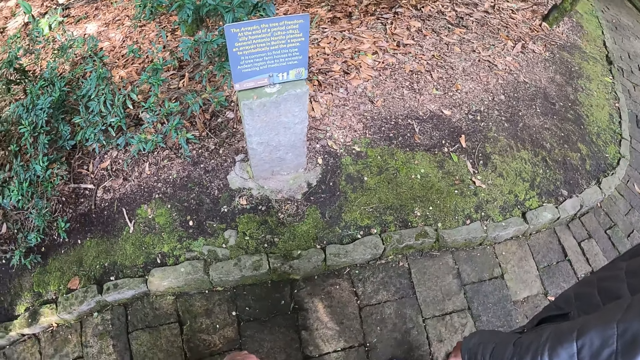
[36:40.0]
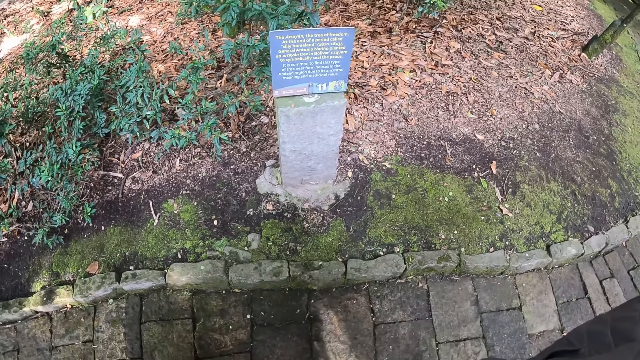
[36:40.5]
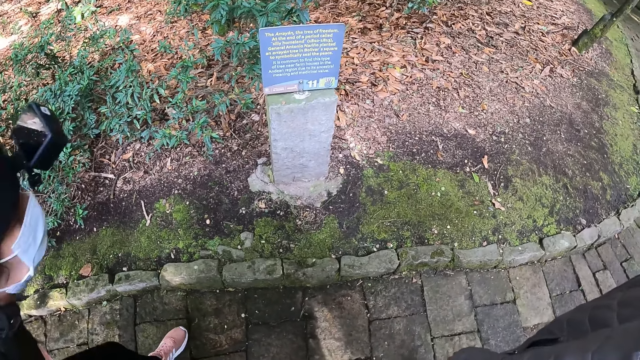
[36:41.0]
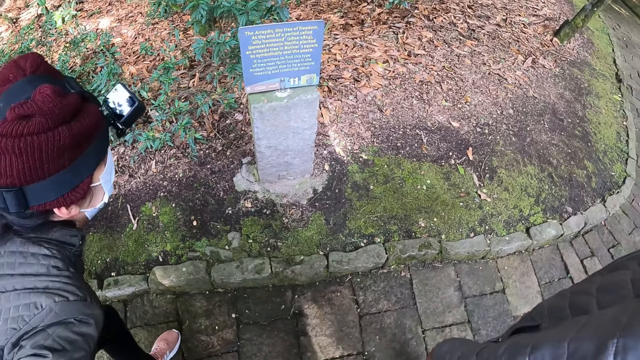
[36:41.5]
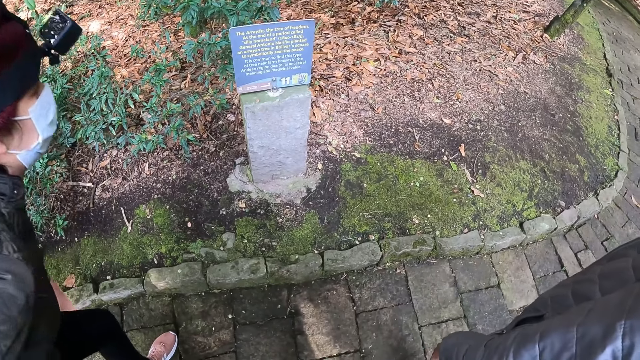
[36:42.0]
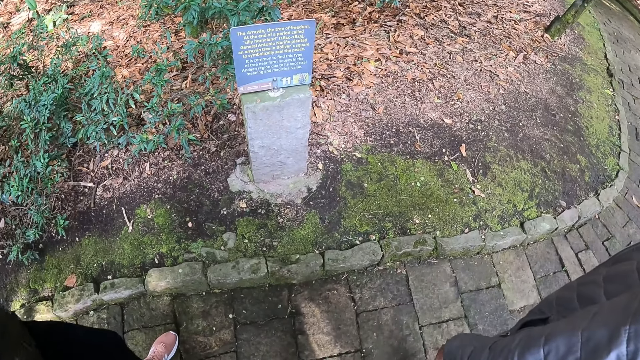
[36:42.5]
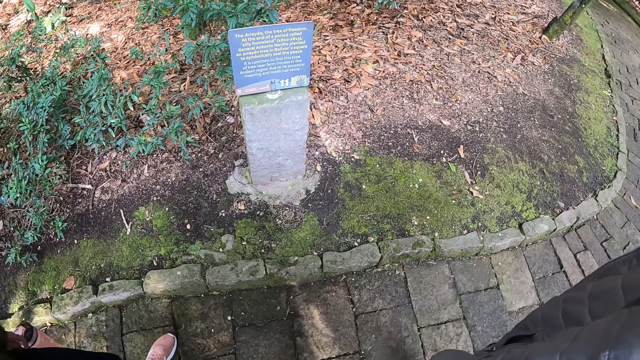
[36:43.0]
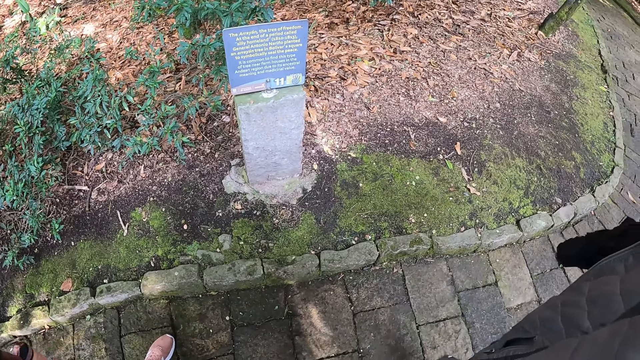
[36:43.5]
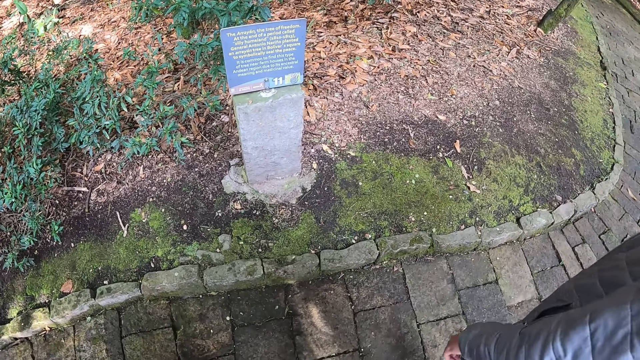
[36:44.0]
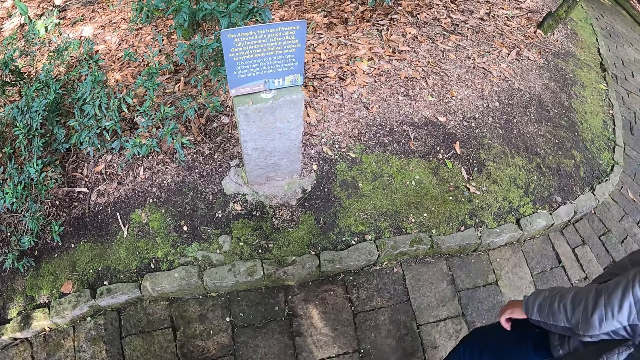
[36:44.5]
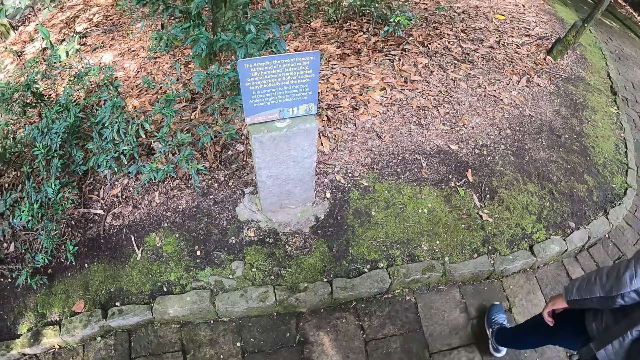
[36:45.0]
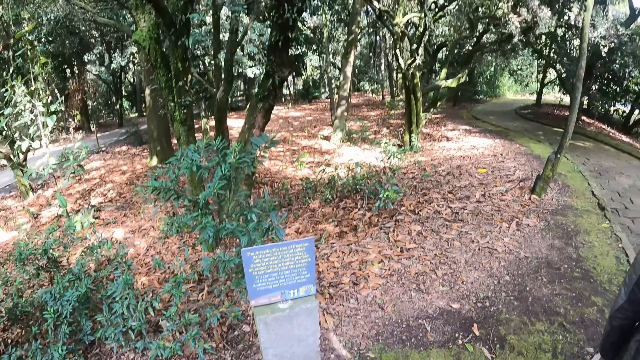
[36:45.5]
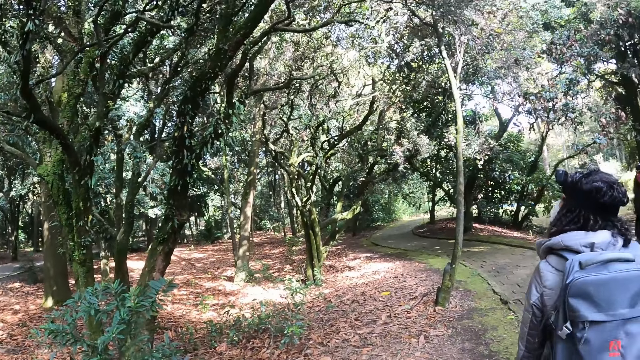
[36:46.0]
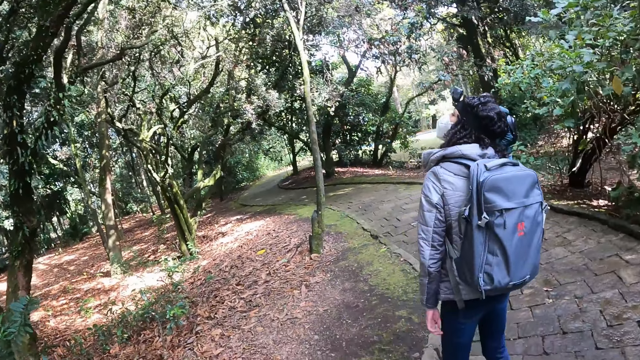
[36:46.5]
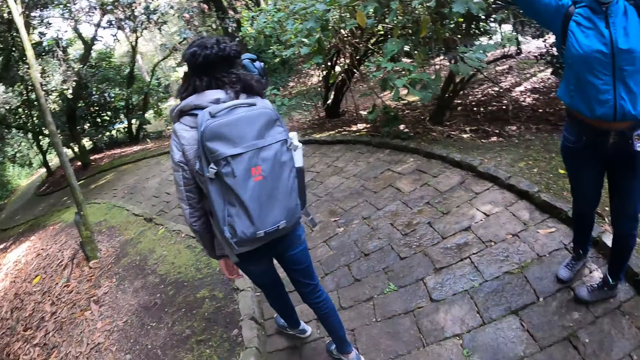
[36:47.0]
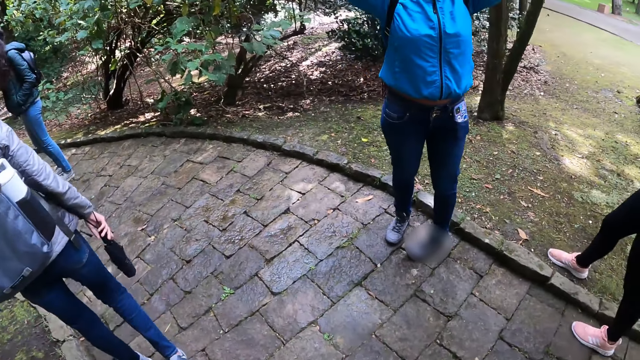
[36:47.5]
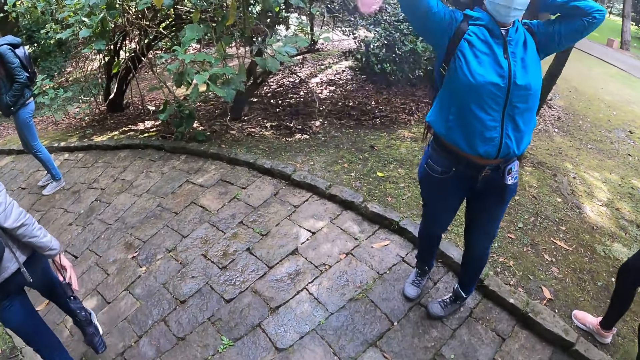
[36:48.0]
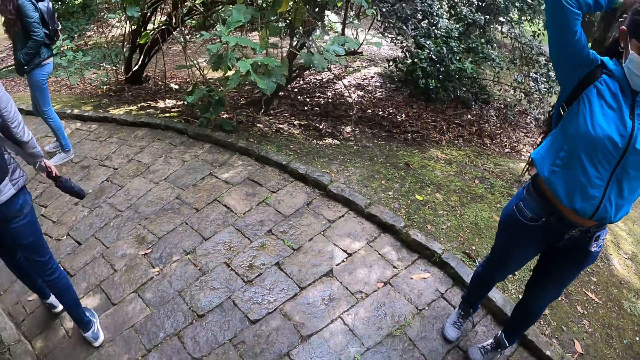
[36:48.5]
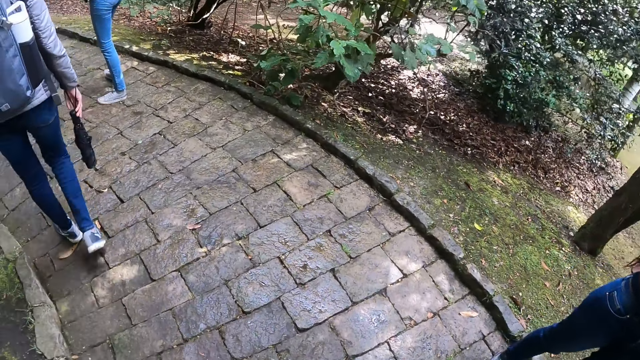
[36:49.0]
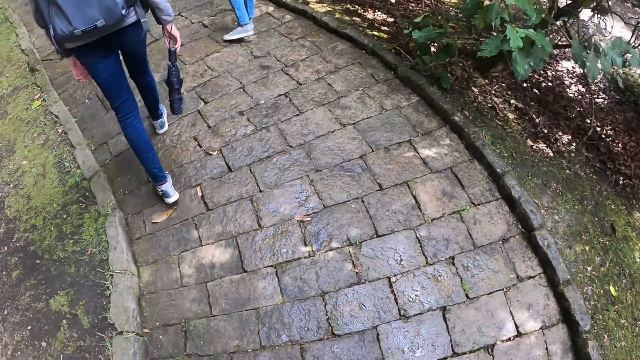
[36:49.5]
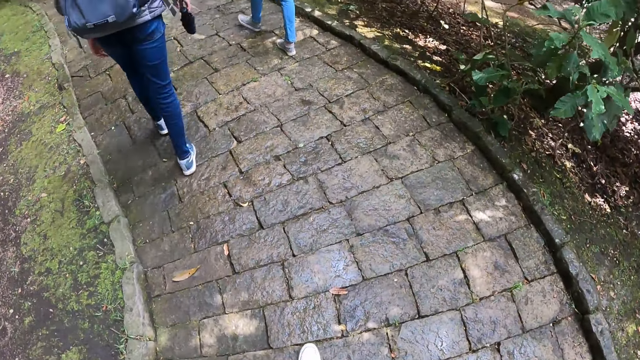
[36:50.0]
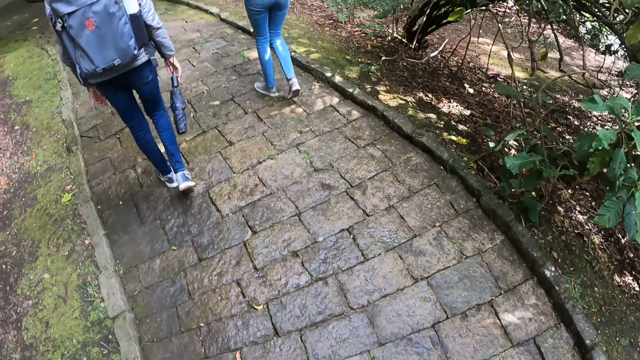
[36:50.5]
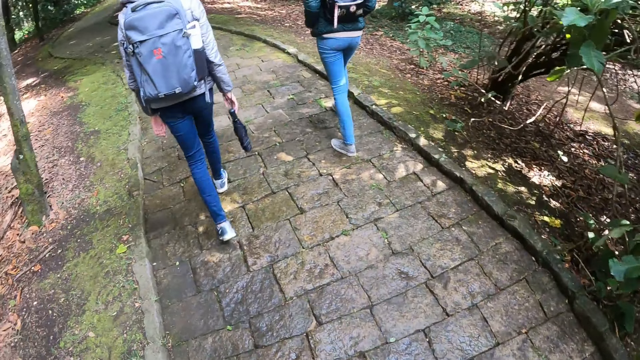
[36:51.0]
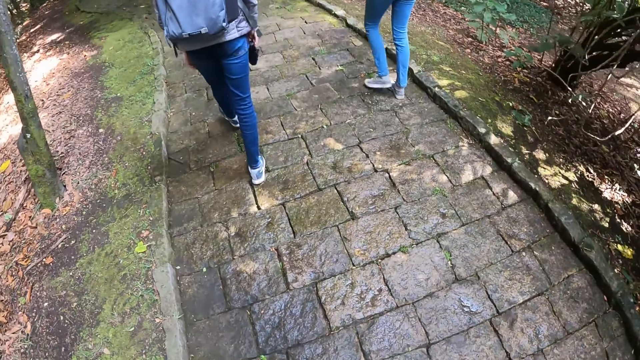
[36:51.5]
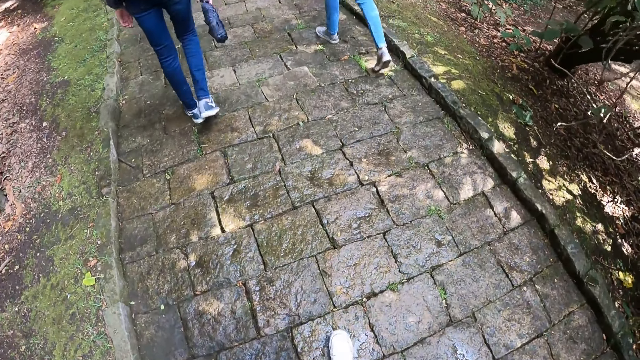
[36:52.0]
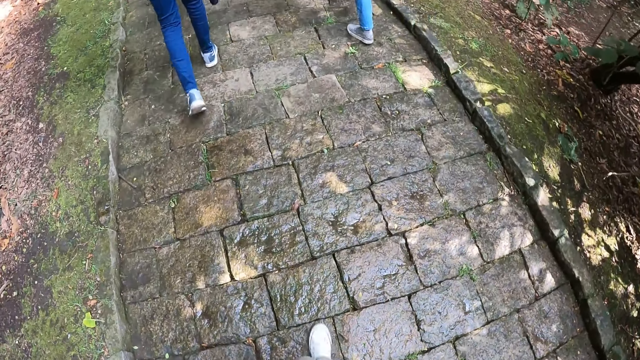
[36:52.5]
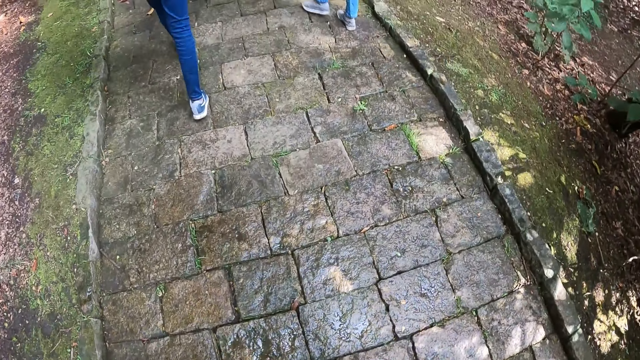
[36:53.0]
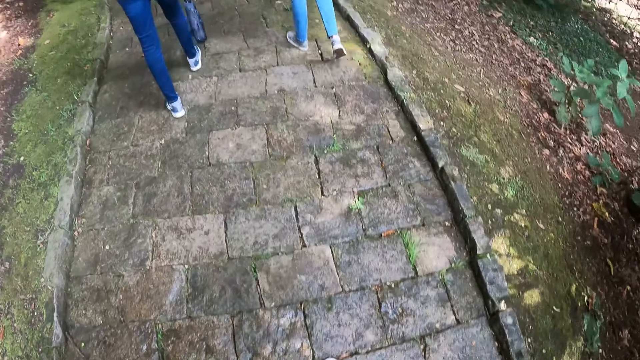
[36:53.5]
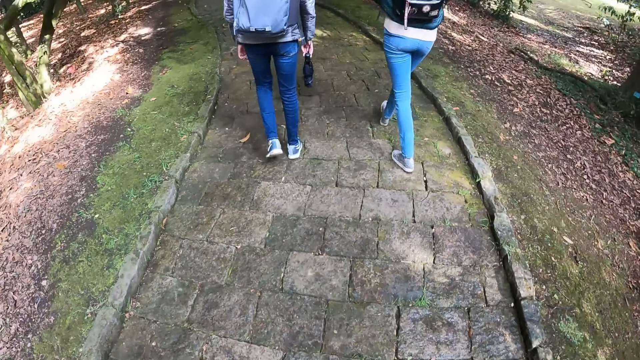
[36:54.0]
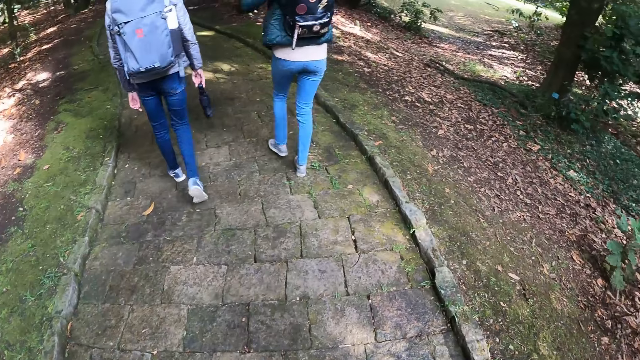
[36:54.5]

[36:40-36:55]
A person reads the writings on the concrete. The camera wearer looks around, turns around, and walks around with the group of people in the botanical garden. Another person straightens the hair. The camera wearer walks on the pavements.

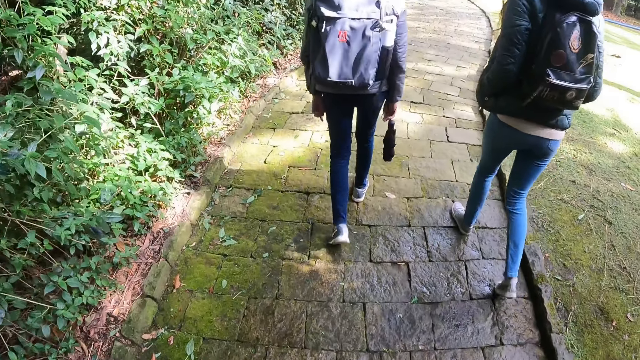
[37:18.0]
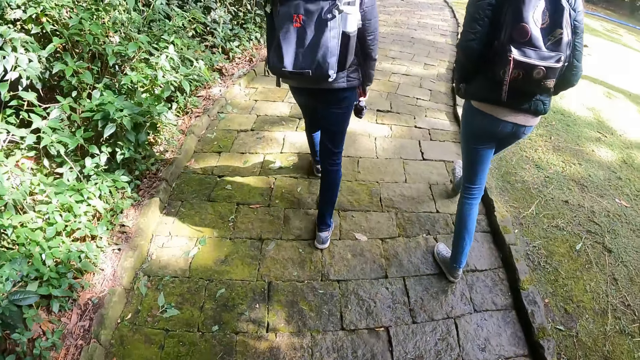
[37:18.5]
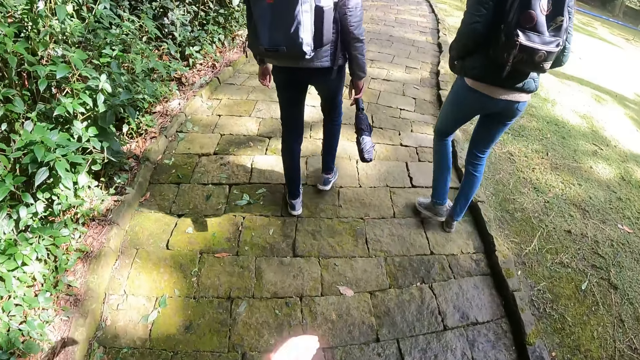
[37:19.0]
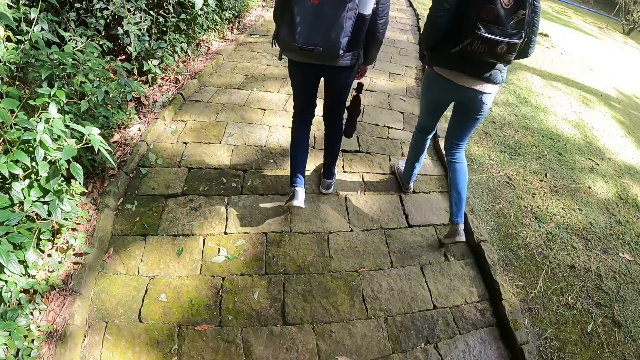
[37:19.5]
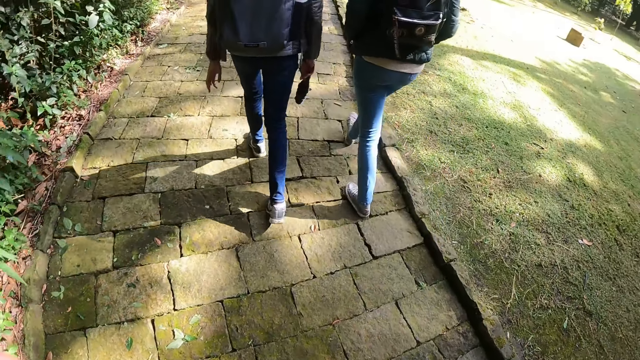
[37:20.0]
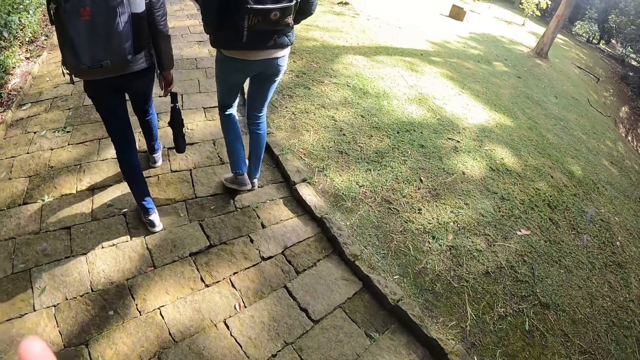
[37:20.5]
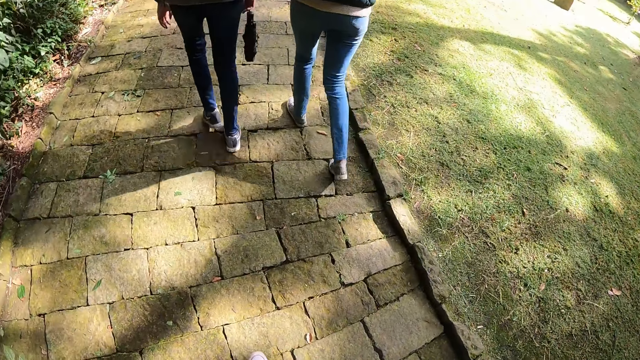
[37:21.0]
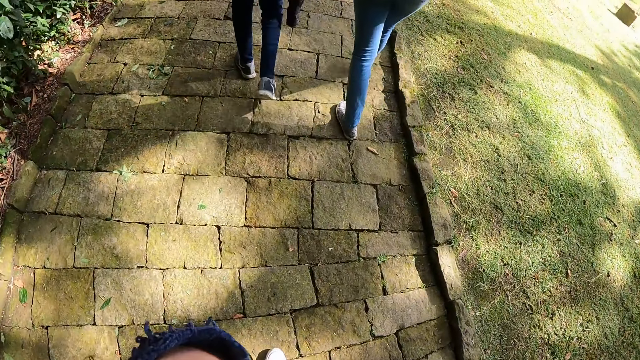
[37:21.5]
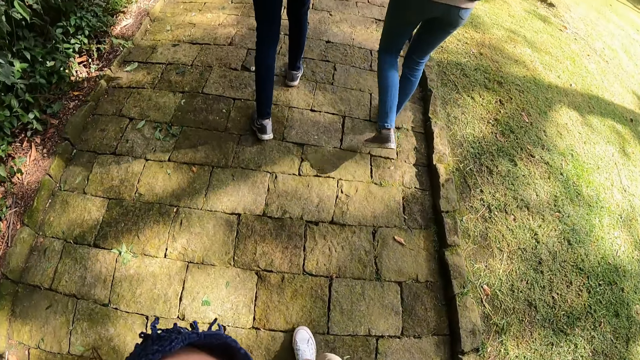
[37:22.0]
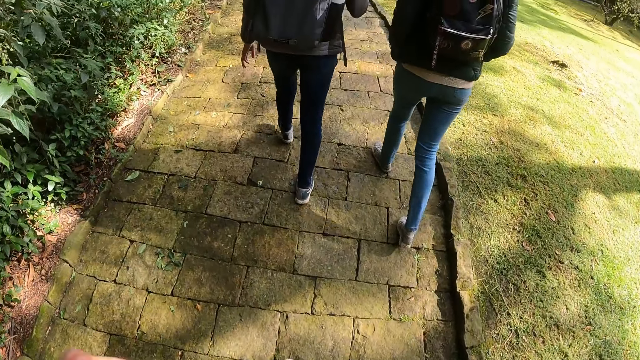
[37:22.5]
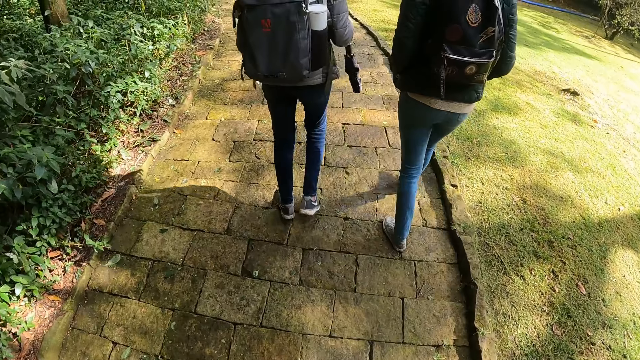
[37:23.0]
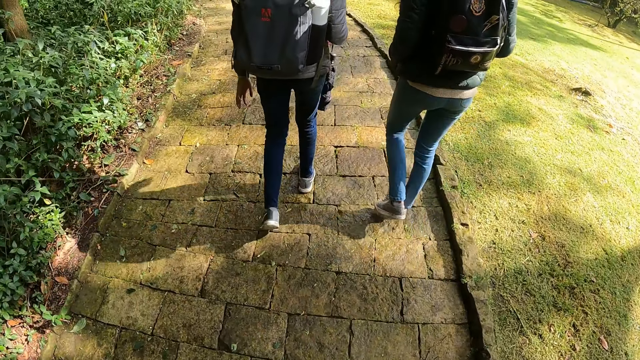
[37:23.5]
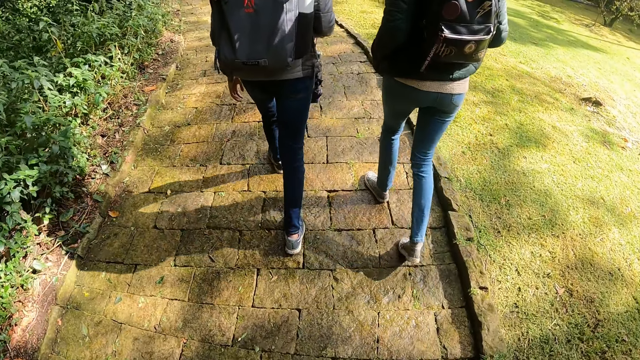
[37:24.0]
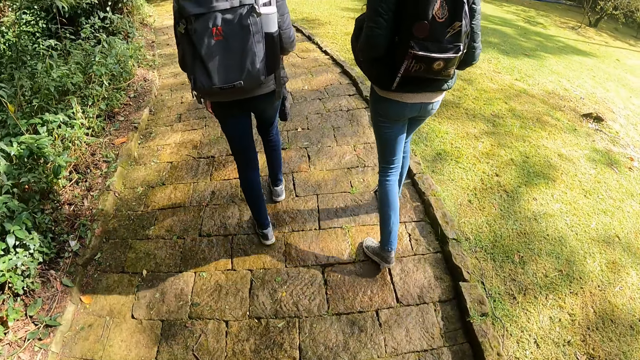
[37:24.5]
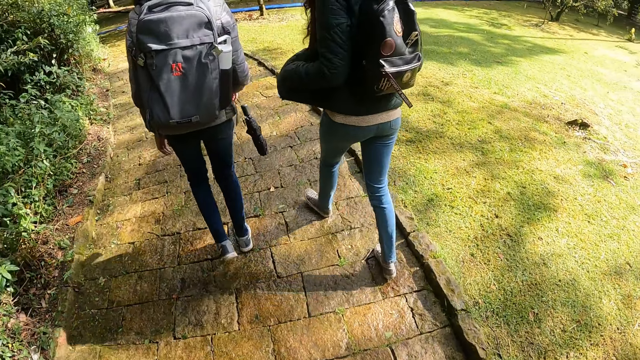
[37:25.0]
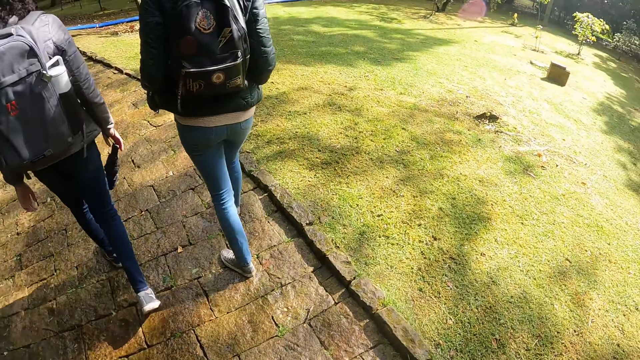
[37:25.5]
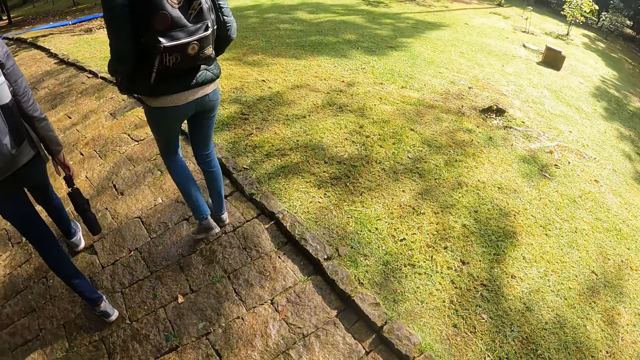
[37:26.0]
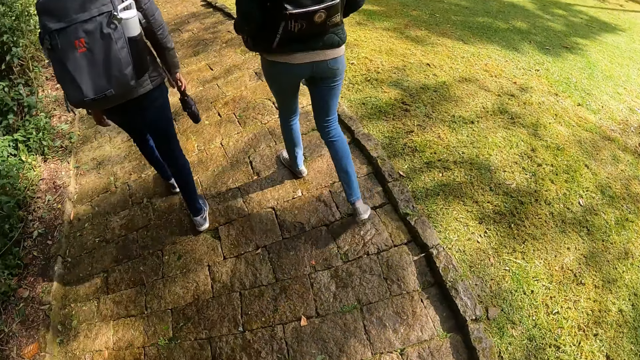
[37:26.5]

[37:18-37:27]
The camera wearer adjusts a camera. They walk on the pavements.
